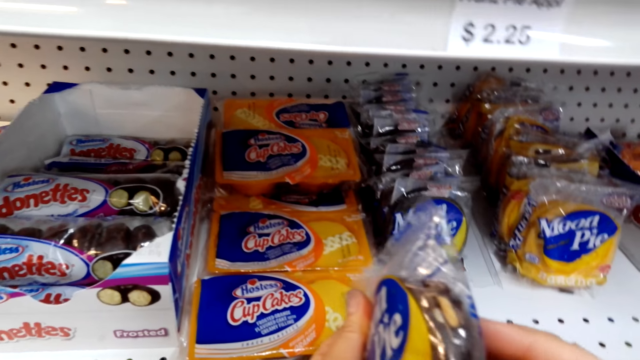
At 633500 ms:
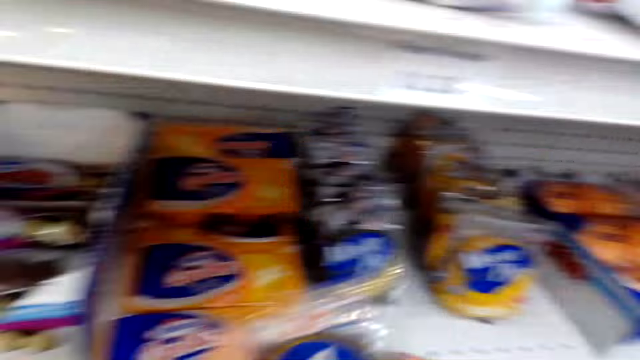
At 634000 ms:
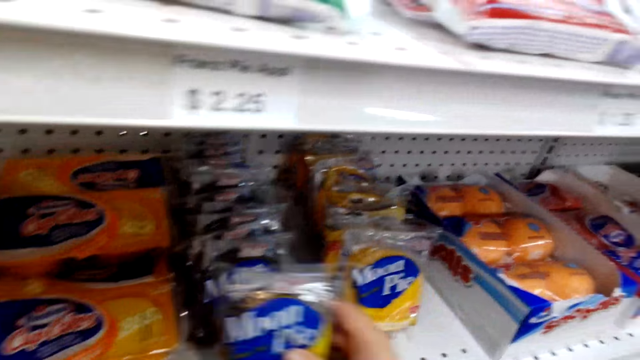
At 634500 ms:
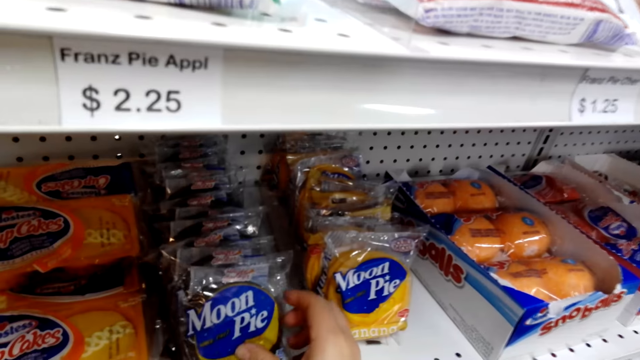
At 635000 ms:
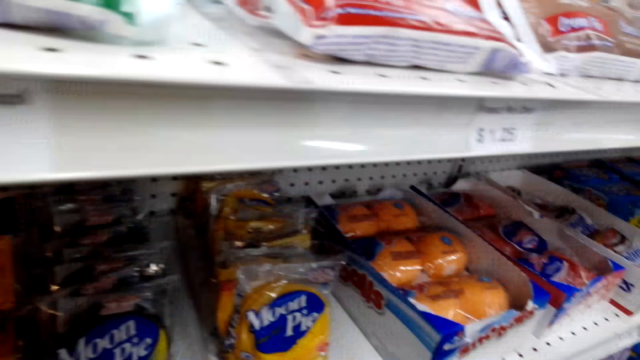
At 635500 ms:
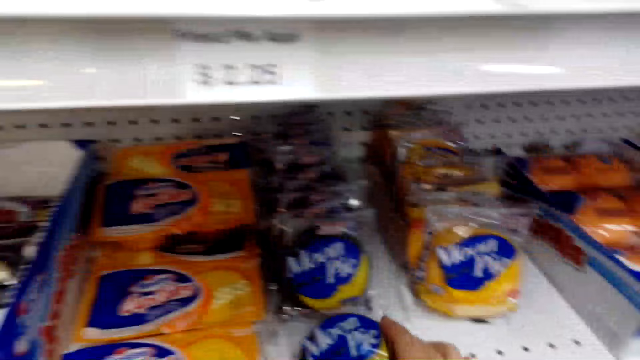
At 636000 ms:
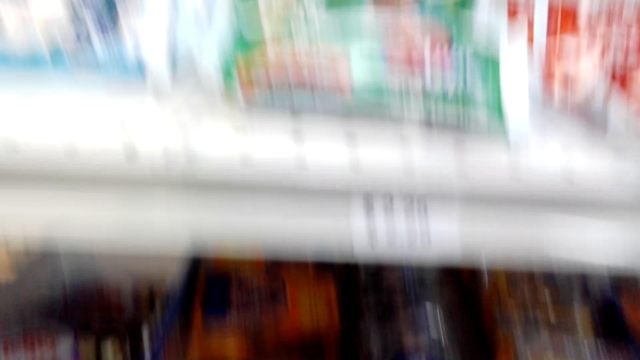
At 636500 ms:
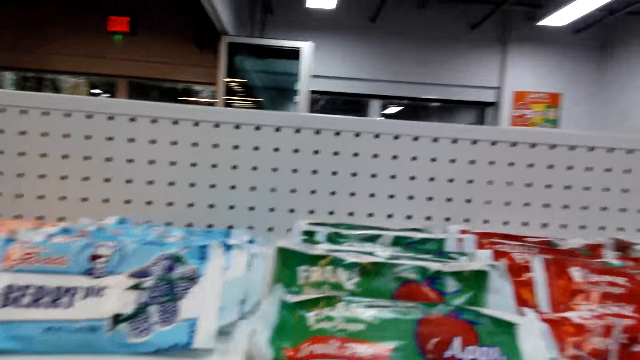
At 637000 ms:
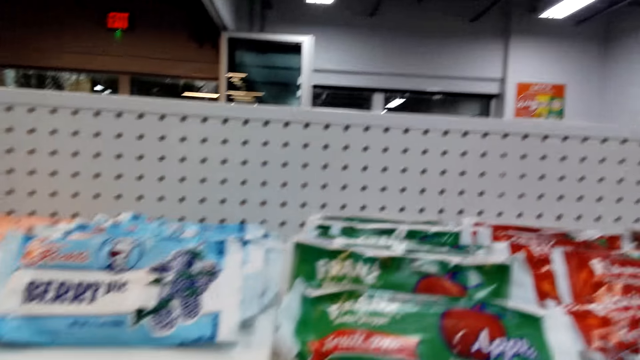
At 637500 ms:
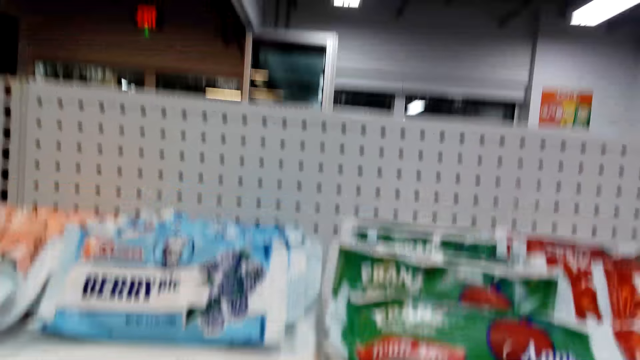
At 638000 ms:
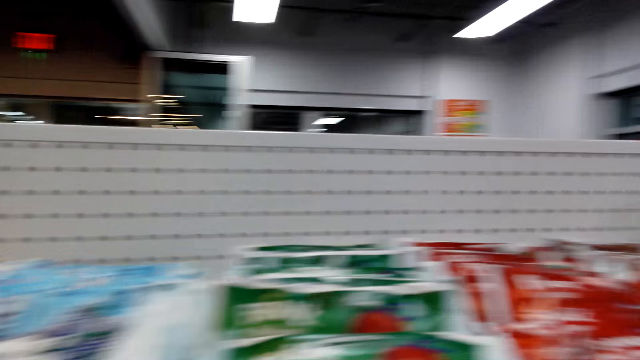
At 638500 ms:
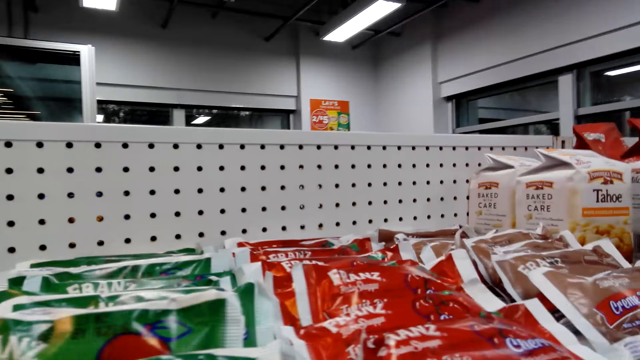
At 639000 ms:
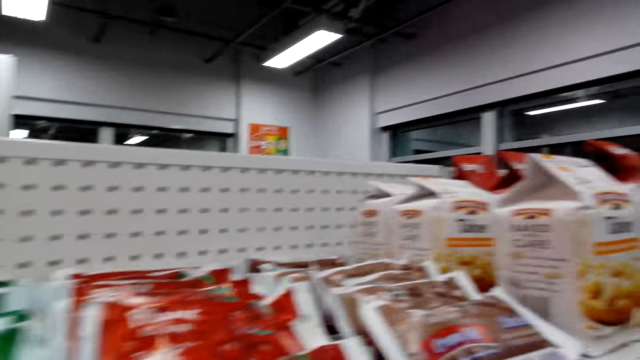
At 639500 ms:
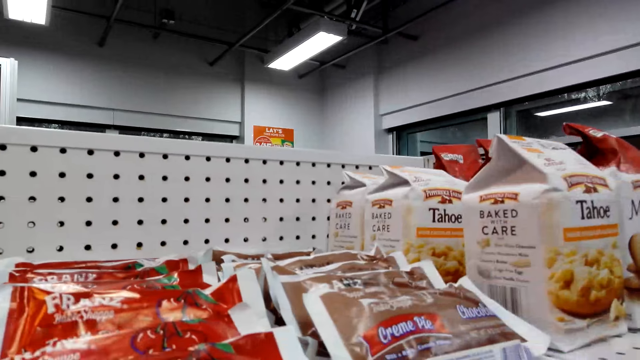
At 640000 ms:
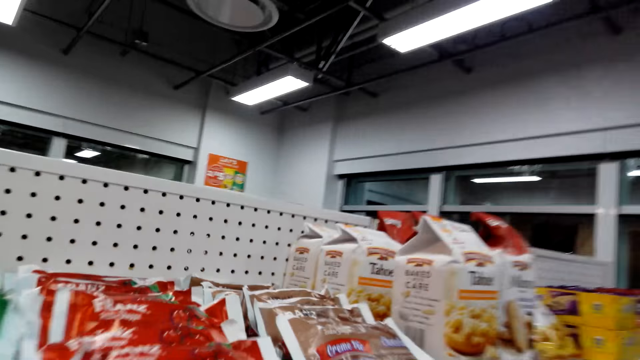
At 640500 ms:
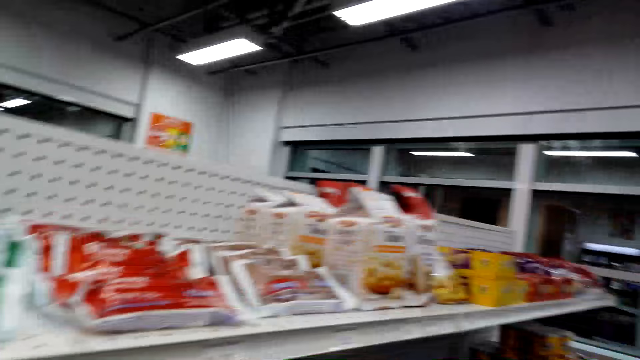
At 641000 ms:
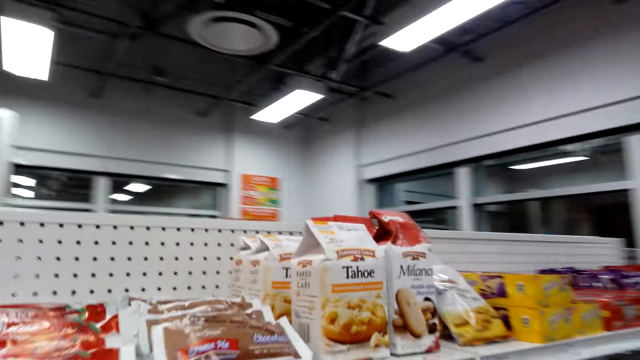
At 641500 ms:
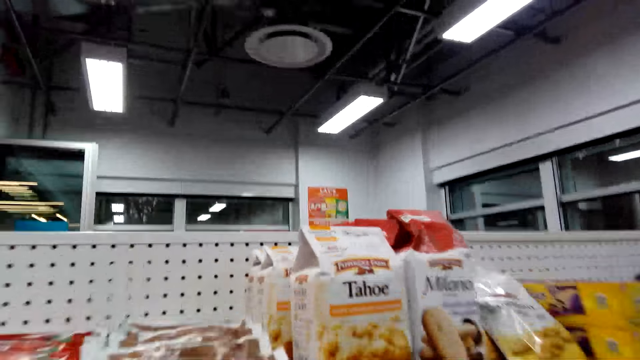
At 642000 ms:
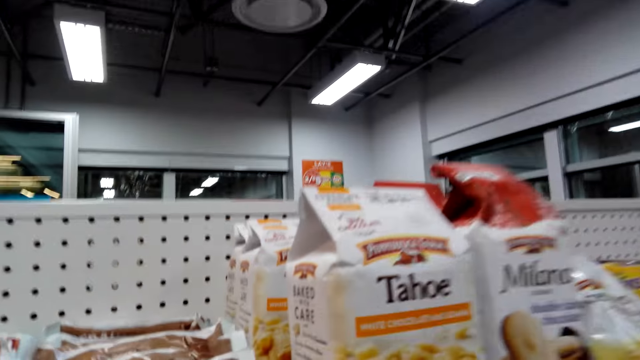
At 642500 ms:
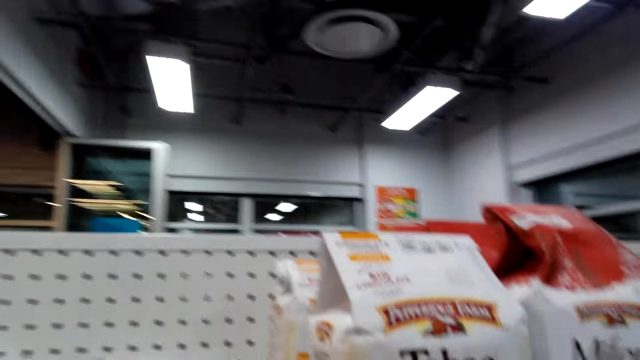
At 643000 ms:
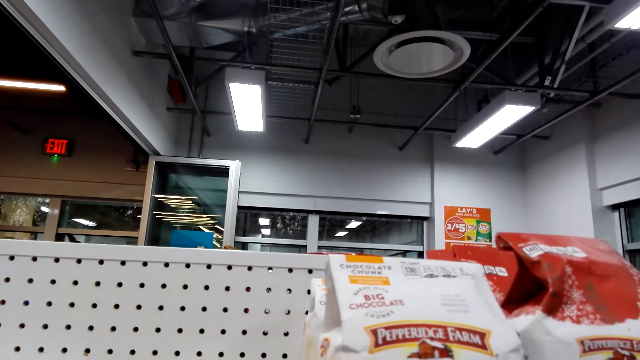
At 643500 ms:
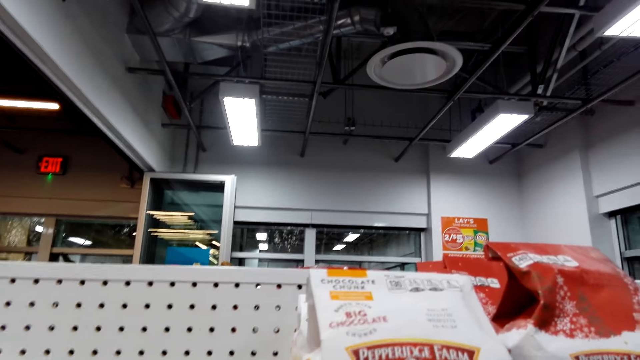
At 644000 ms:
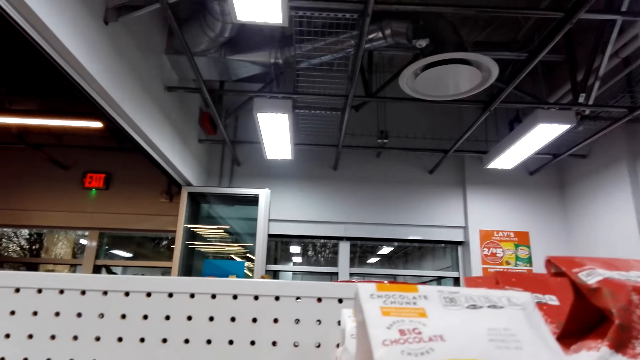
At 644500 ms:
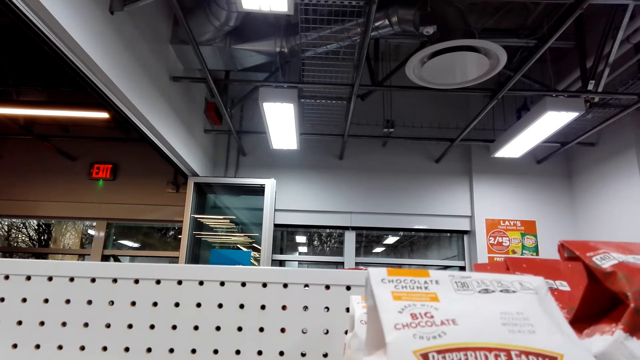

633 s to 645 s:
The camera wearer puts down the packet of moon pie. They look at the items on the shelves.

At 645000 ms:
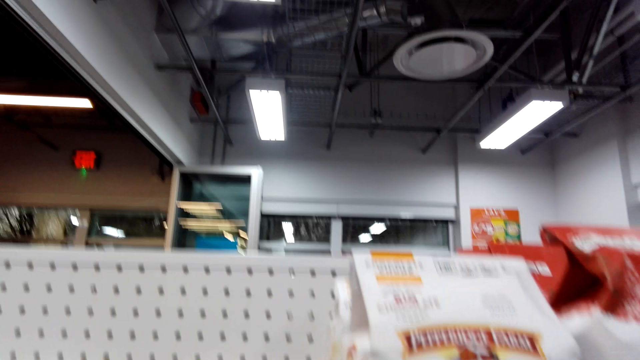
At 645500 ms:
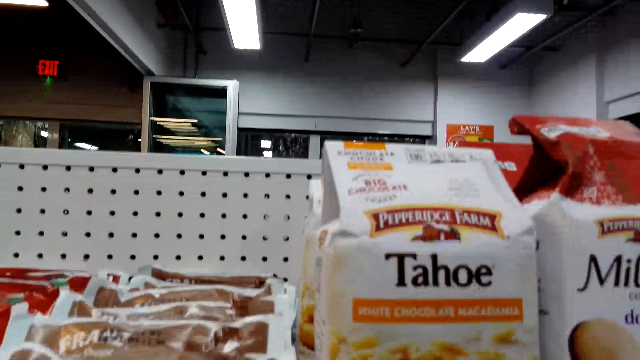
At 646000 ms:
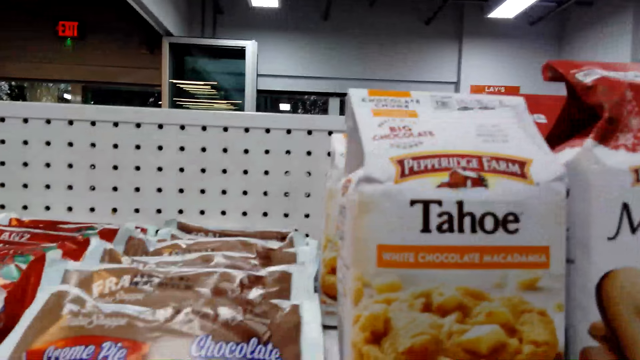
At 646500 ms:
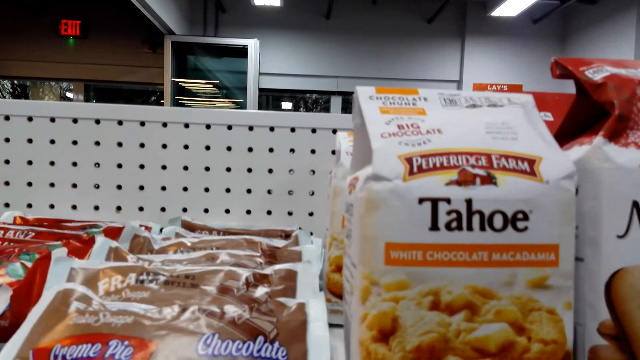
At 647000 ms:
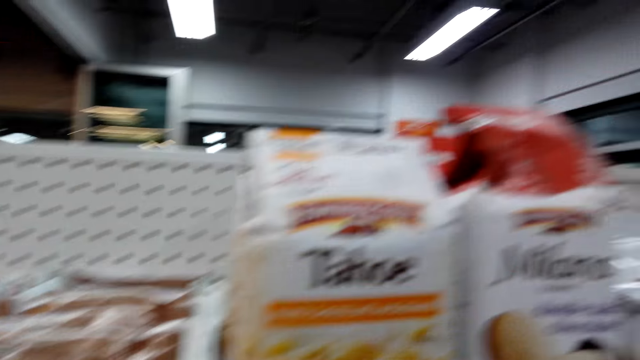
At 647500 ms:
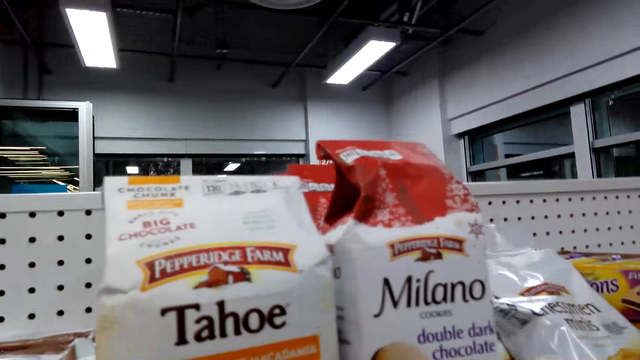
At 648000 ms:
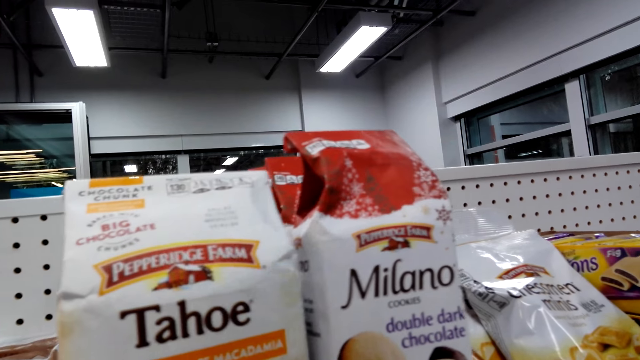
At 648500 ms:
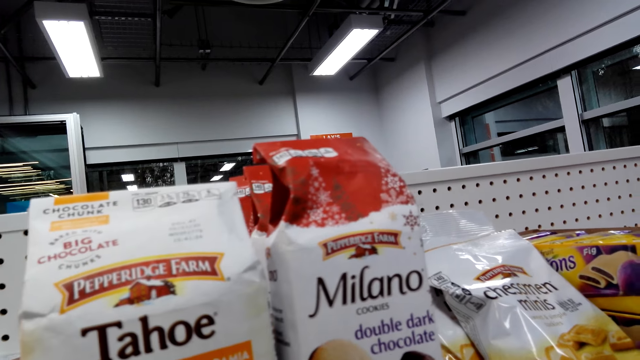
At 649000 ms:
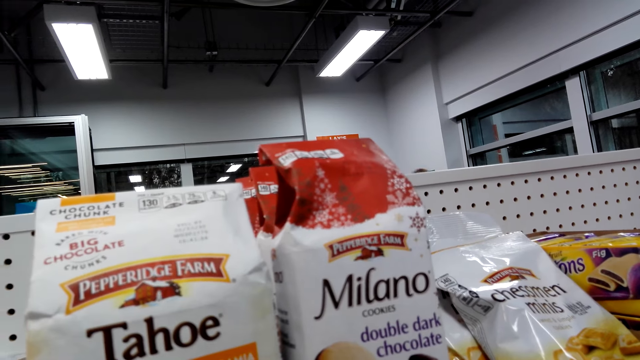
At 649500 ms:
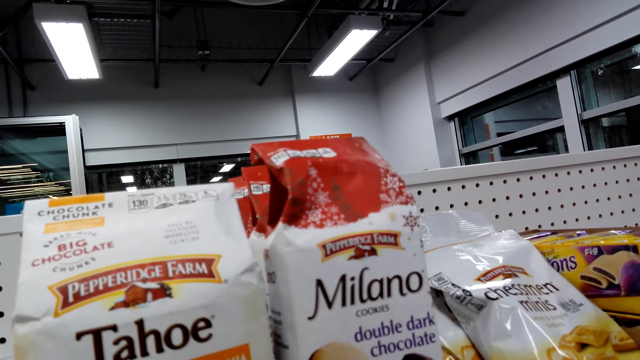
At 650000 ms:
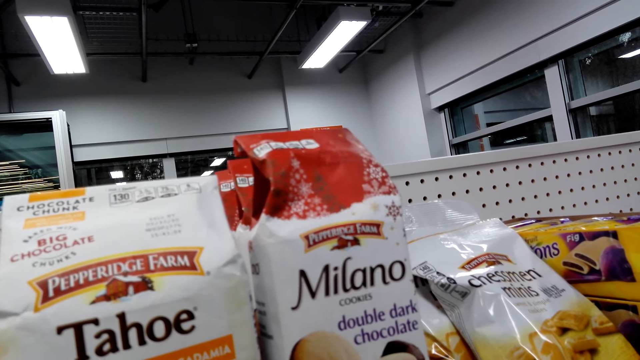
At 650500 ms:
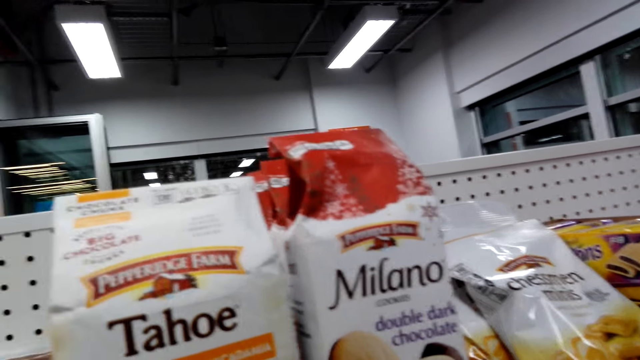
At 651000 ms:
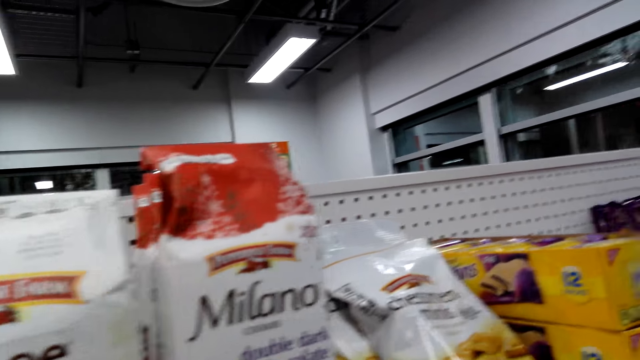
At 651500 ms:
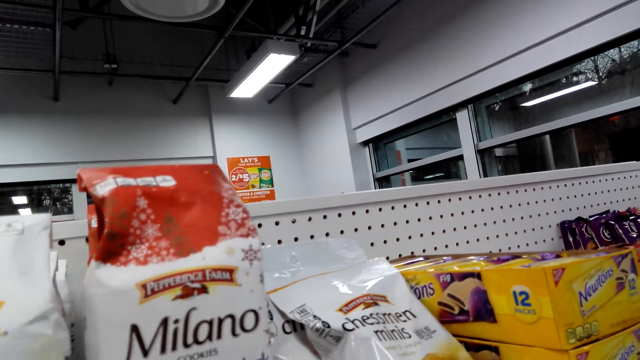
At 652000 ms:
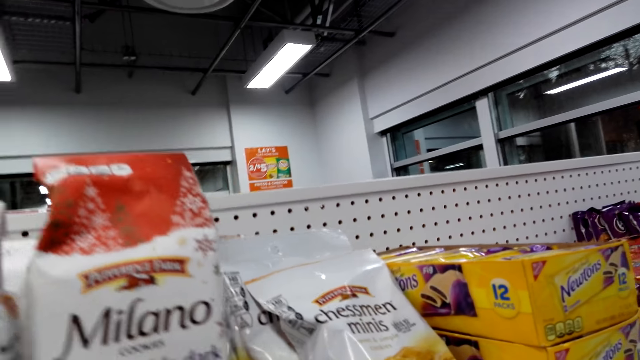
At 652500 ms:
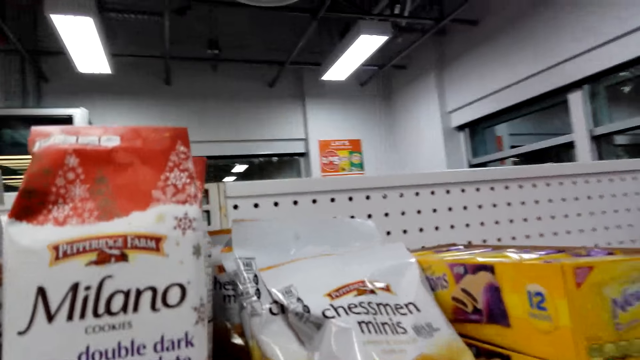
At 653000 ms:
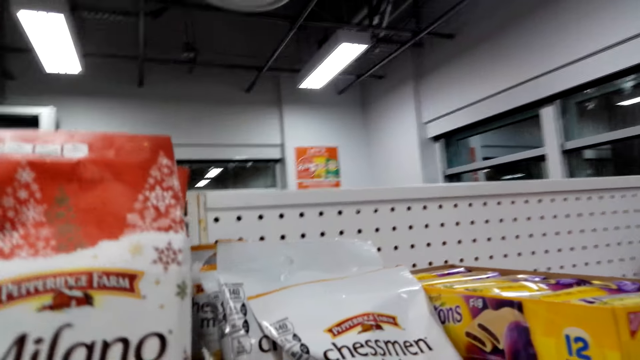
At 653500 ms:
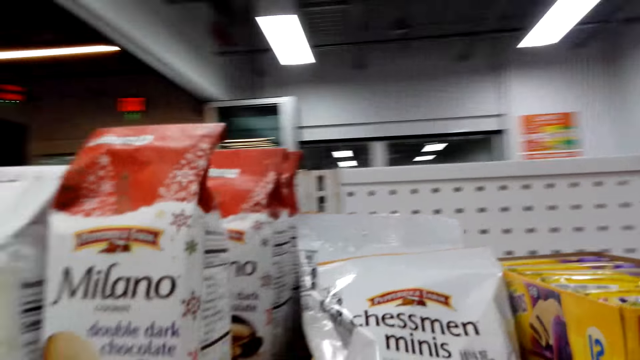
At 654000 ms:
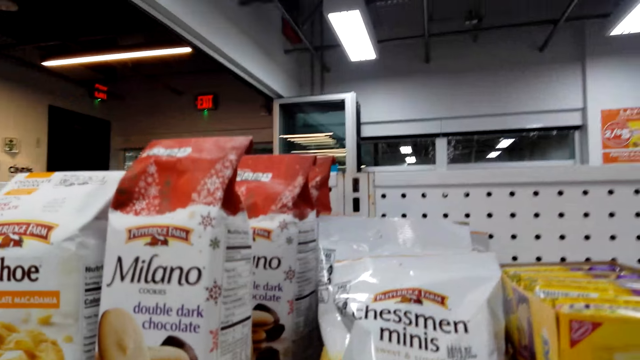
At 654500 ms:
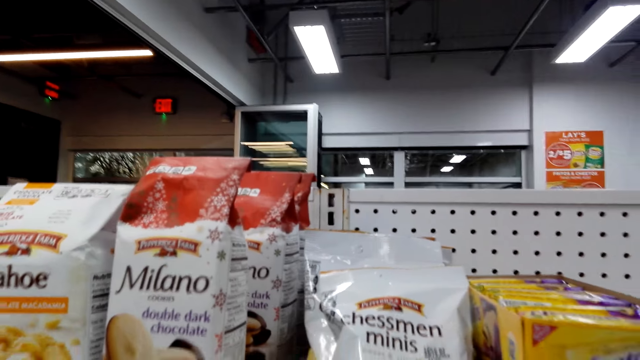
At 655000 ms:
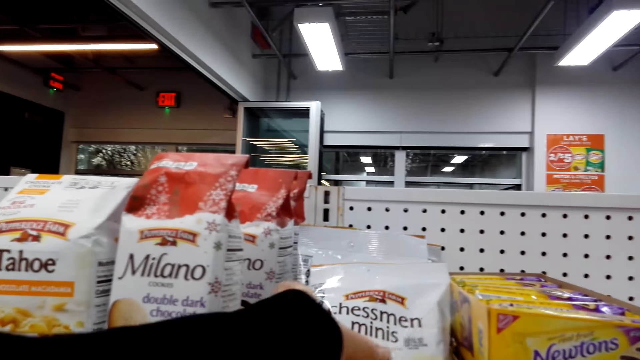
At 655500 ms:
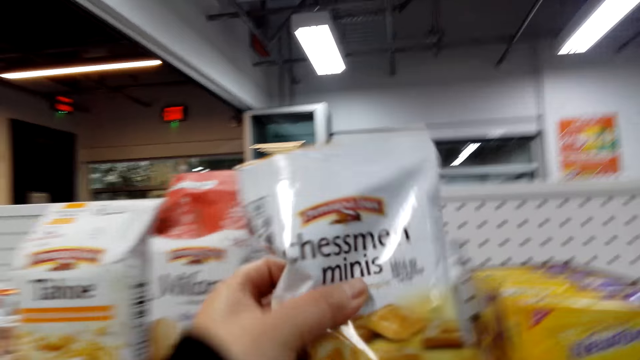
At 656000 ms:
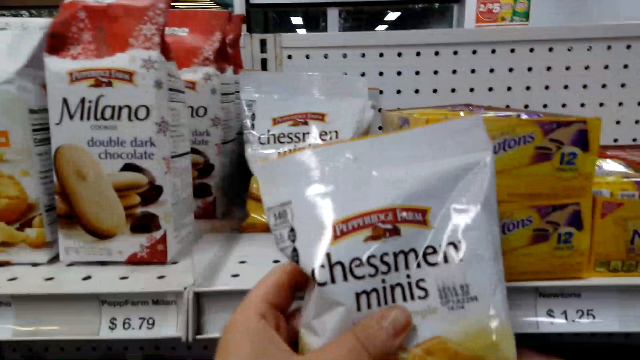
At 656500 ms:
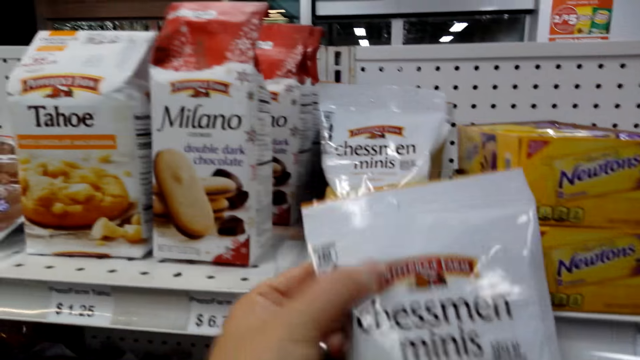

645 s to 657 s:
The camera wearer picks up a packet of Chessmen Minis.
